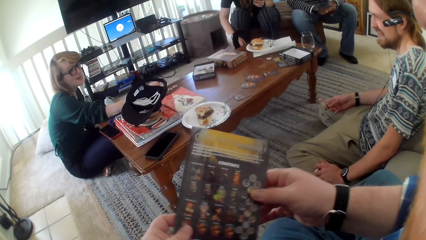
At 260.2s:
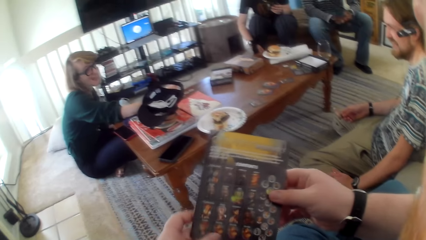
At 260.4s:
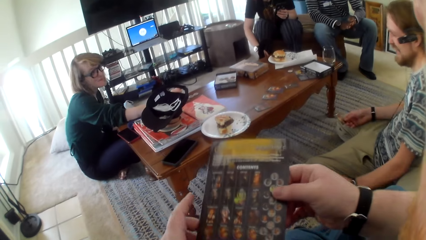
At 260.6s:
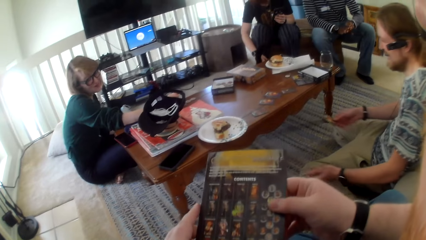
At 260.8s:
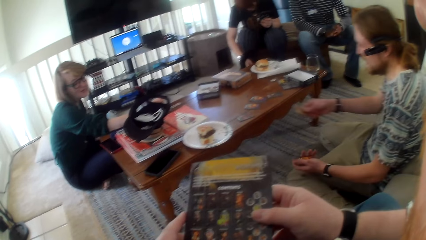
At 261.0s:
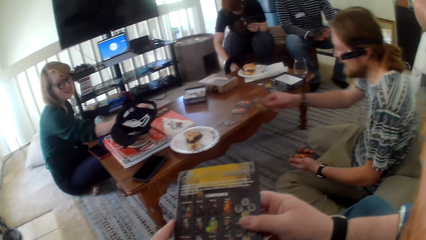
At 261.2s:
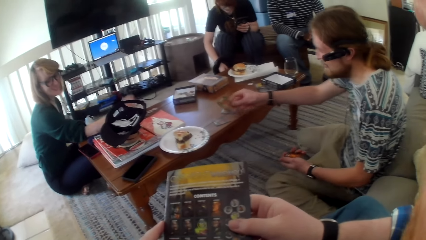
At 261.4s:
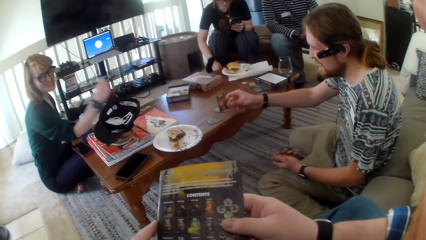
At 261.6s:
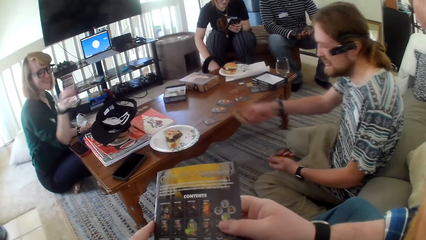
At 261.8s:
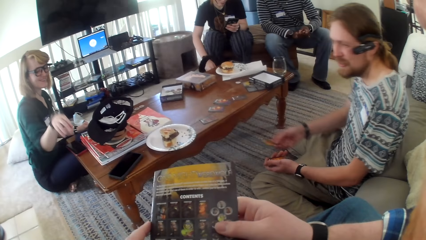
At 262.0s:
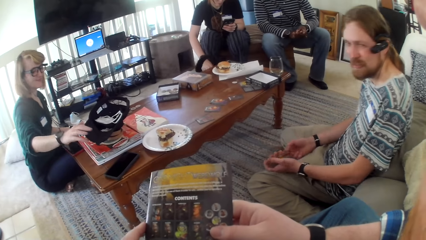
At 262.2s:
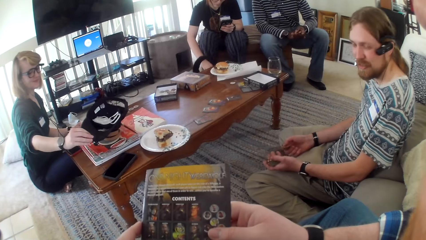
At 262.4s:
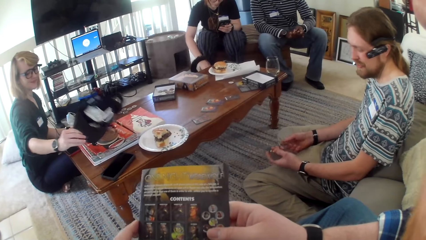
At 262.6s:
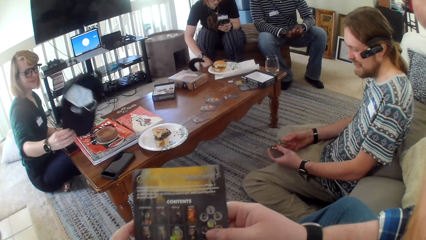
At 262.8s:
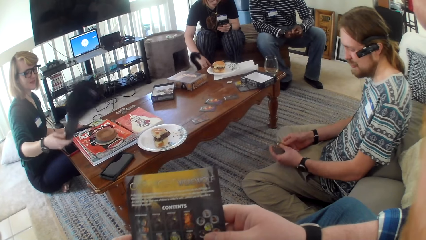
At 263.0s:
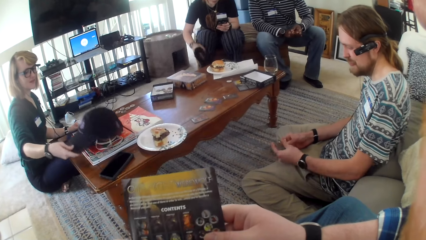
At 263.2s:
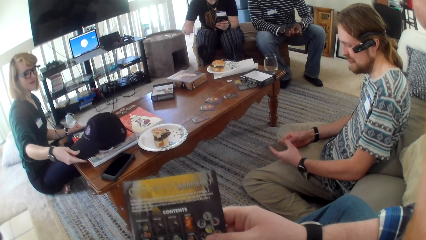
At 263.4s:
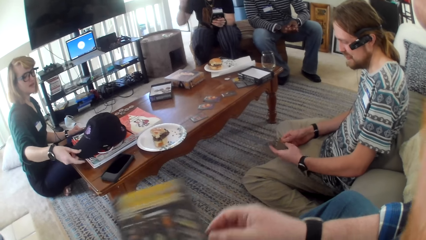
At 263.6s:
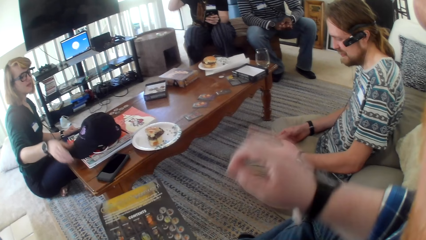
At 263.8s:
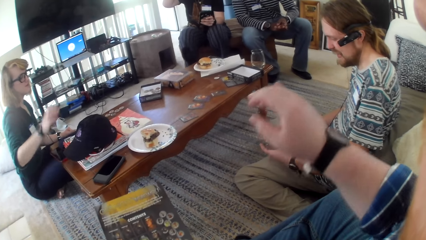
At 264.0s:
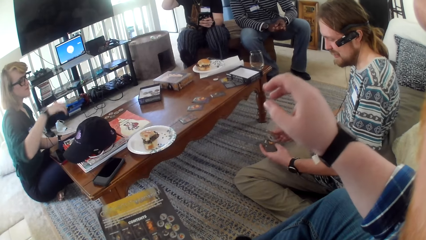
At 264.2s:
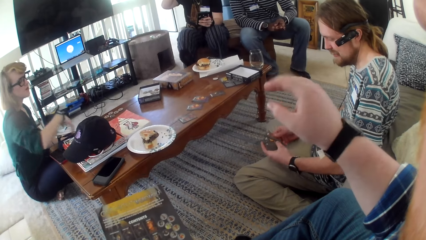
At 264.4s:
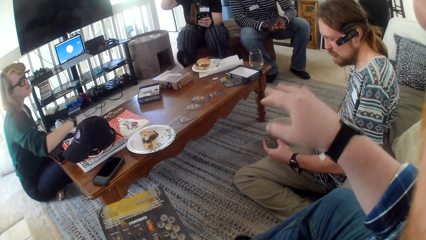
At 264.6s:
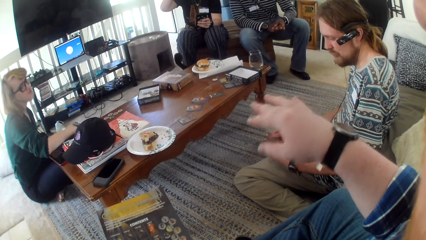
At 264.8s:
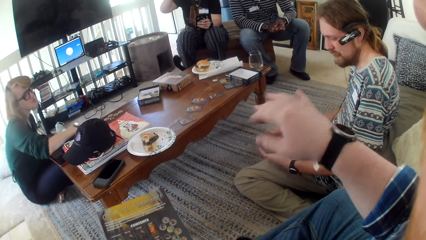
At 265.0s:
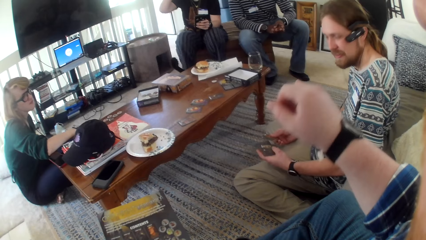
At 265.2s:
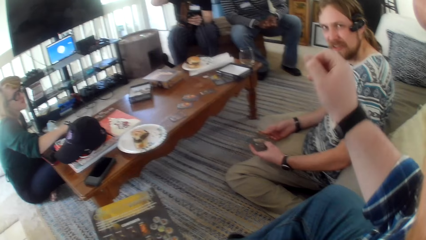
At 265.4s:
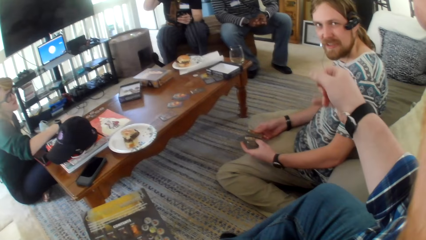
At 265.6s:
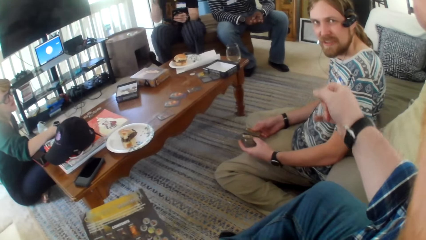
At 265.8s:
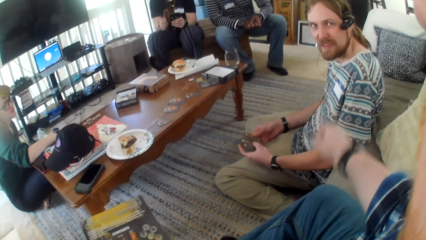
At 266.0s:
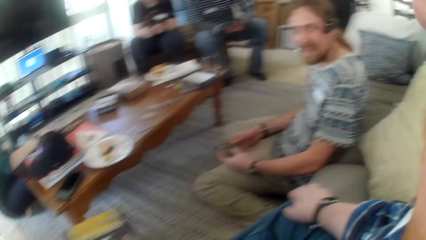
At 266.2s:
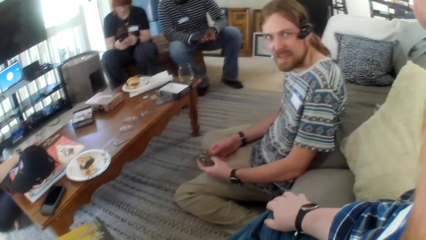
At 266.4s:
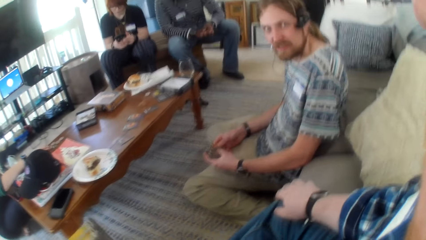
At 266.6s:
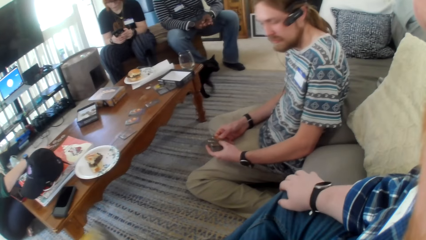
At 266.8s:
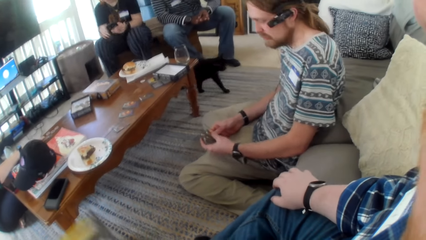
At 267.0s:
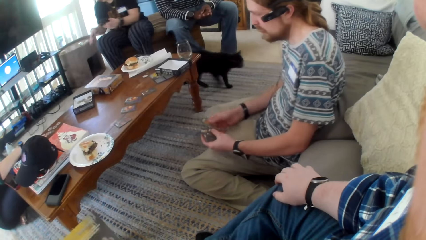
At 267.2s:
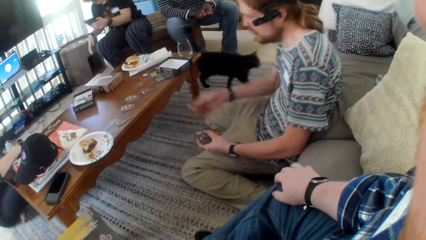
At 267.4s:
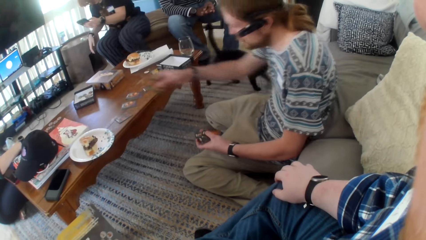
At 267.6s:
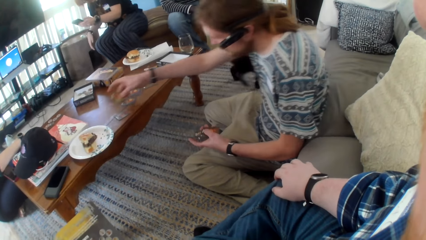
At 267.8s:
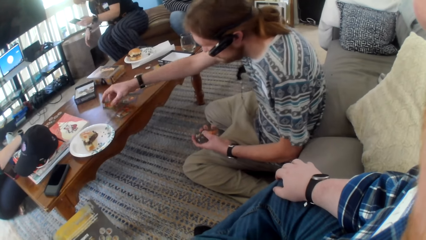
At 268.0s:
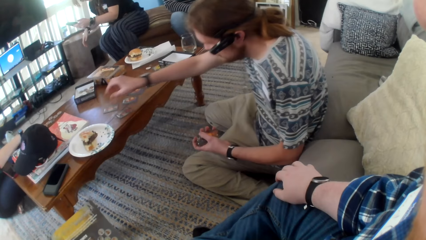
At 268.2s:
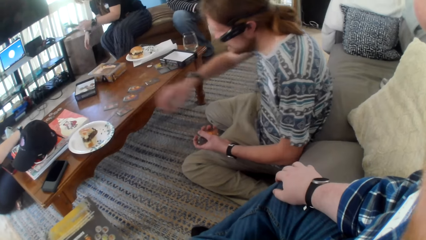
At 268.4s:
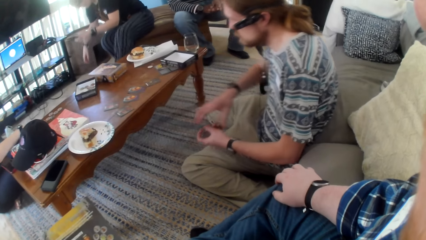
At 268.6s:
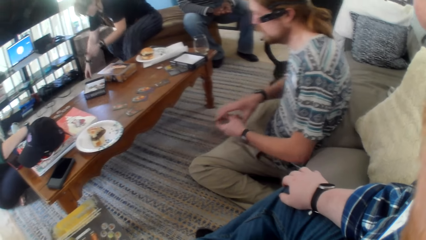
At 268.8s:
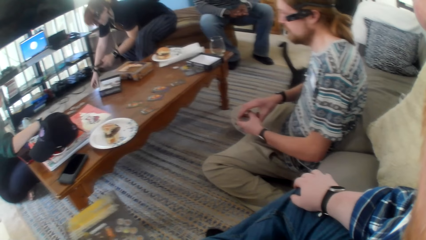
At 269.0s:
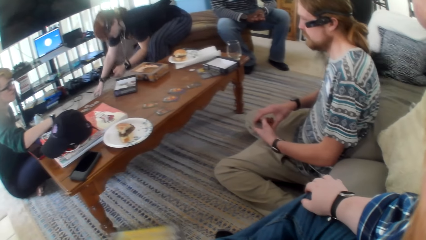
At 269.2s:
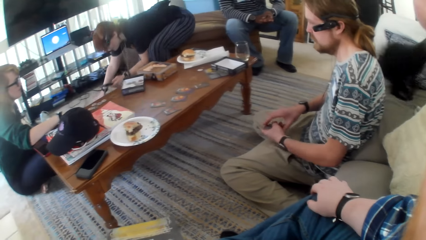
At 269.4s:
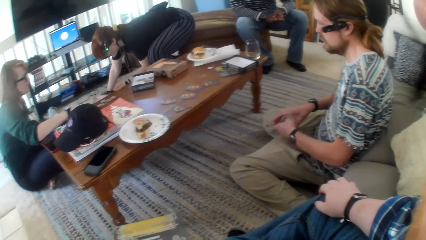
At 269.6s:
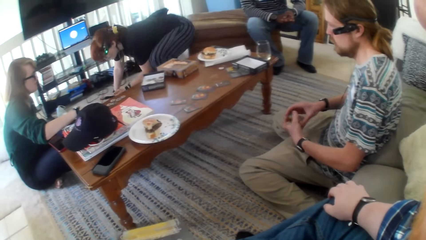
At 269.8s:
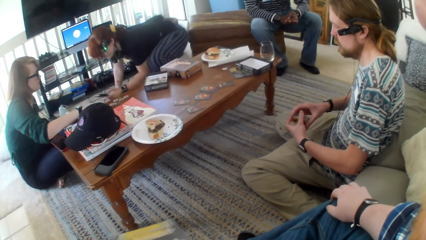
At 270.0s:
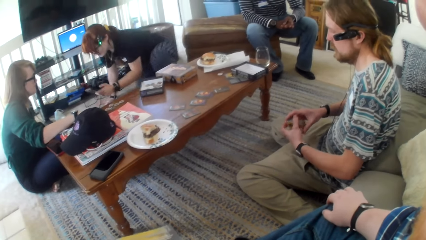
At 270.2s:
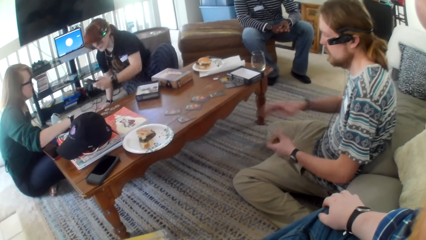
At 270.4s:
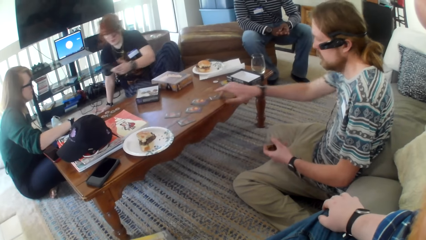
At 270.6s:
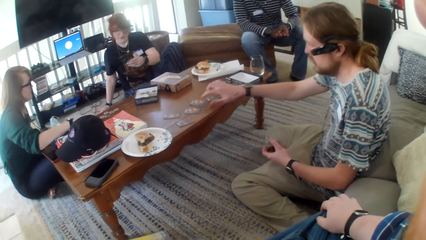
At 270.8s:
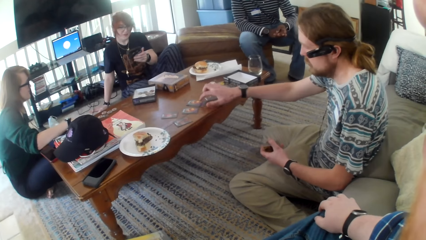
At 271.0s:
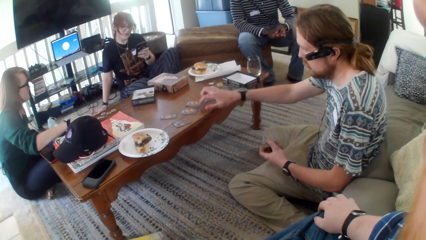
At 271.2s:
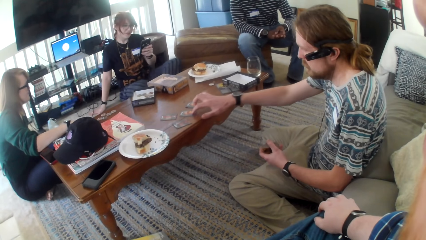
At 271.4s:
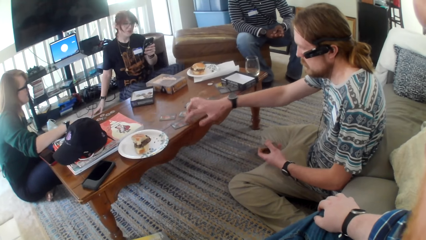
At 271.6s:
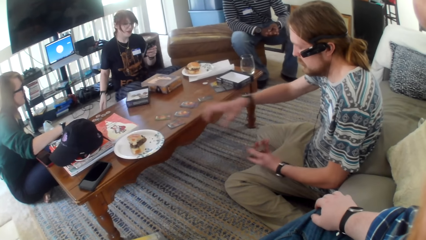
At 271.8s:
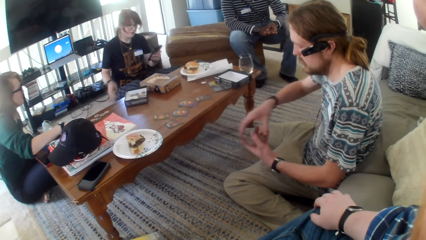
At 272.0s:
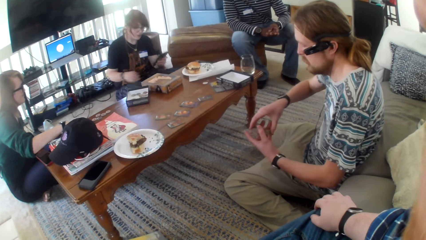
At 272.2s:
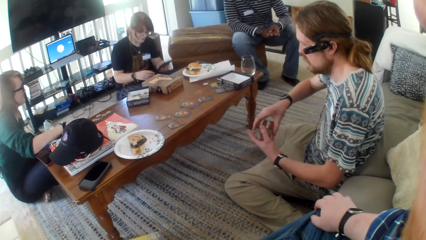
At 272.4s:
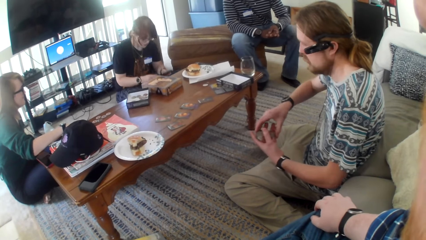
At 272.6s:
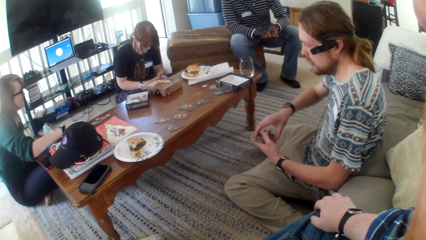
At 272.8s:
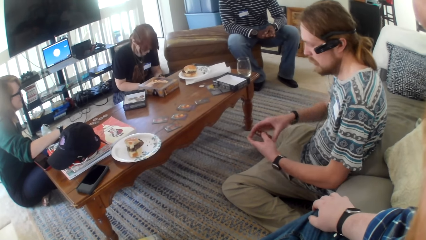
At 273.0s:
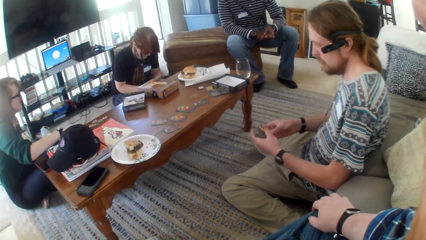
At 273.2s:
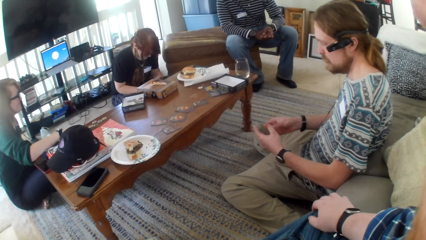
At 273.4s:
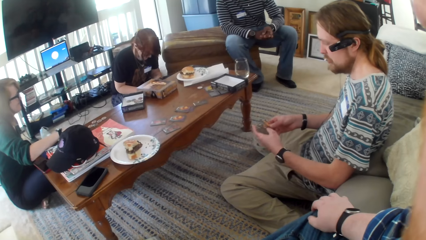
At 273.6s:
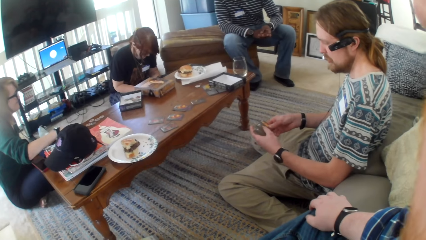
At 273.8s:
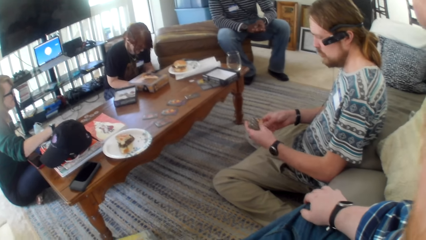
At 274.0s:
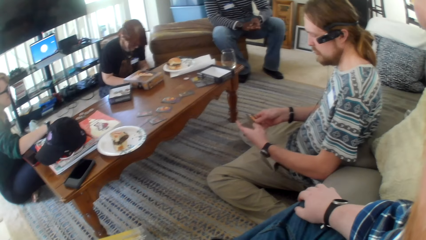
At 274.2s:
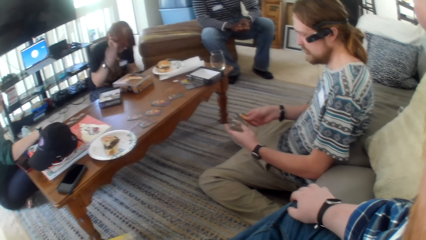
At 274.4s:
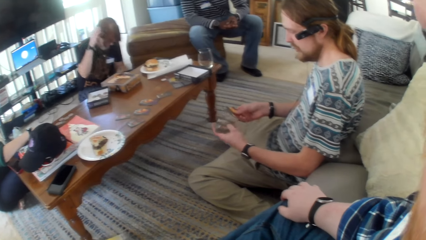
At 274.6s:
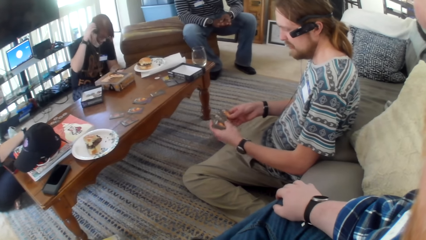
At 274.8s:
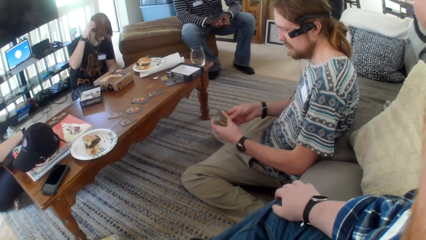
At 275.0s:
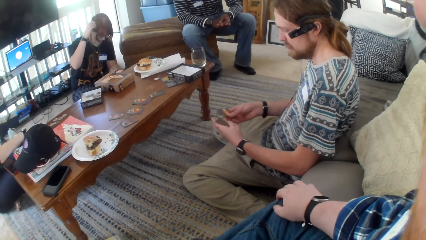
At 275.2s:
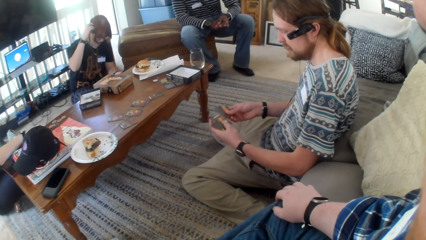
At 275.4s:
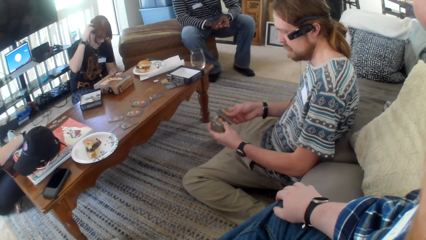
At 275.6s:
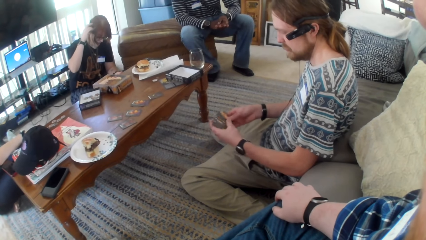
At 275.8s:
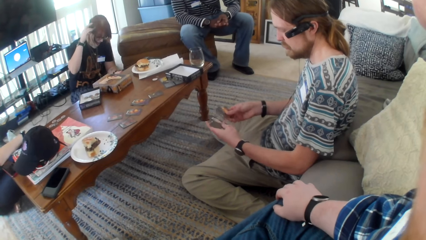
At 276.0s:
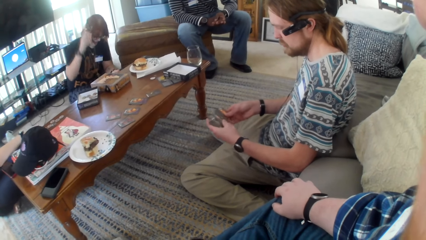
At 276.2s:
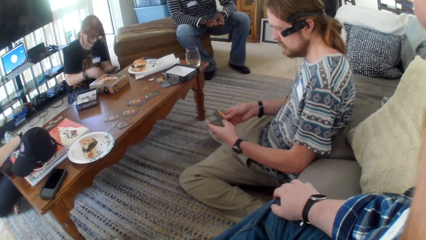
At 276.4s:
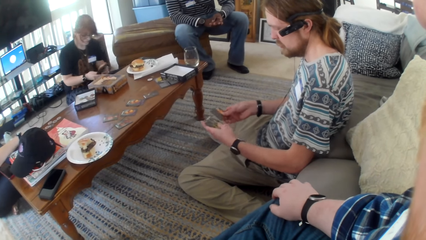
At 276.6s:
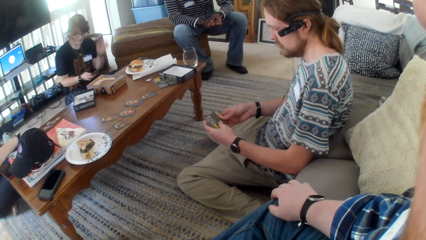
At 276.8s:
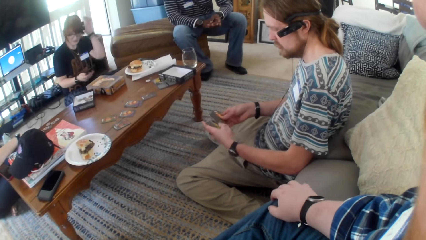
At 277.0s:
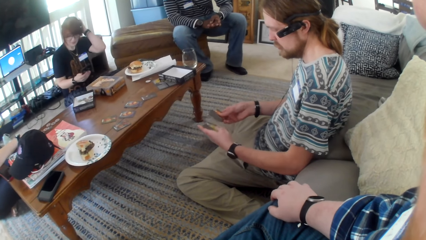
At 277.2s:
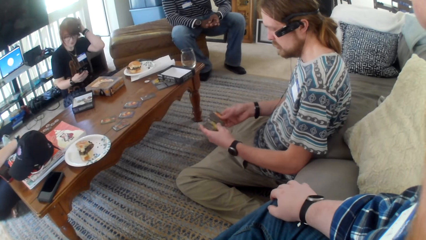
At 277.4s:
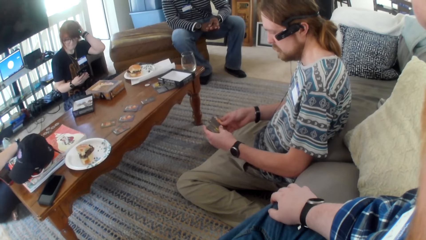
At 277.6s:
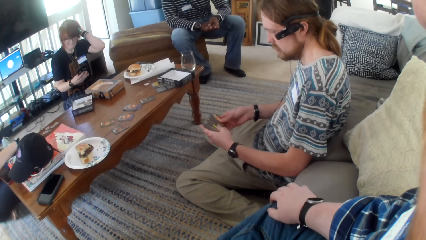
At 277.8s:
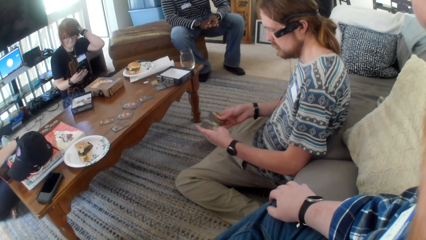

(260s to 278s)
A woman talks. The camera wearer moves their hands. A man talks. The man moves the card. The woman picks up a black men's cotton cap hat on the table. The man talks. The woman puts the black men's cotton cap hat on the table. The camera wearer moves their hands. They talk to the man. They move their hand. They talk. The man puts the game cards on the table. The camera wearer looks at the table. A person sits down on the floor carpet. The man moves his hand on the table. The person operates on her smartphone. The man talks to the camera wearer. The person abrades her head. The camera wearer talks.
